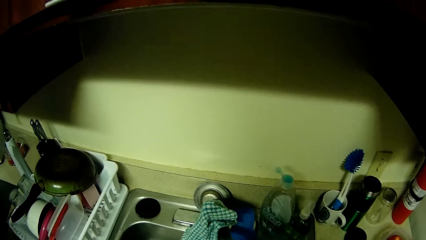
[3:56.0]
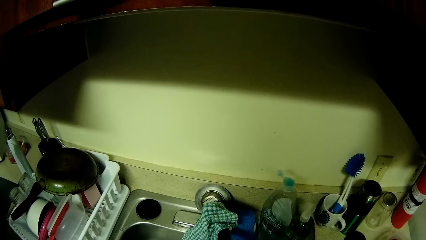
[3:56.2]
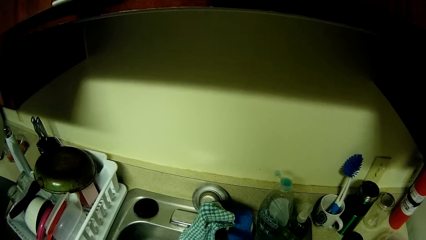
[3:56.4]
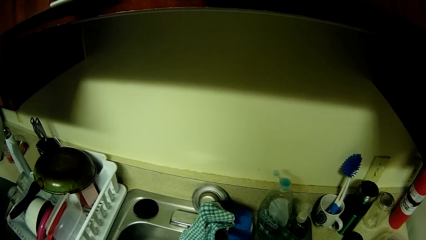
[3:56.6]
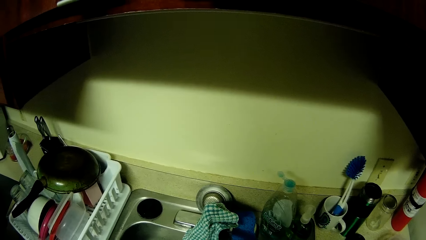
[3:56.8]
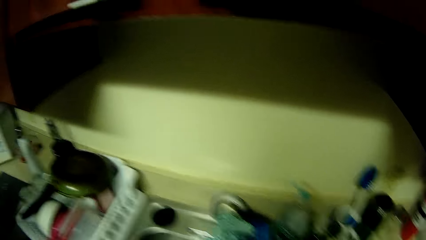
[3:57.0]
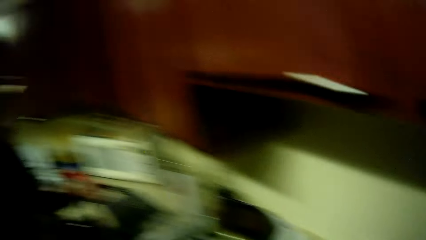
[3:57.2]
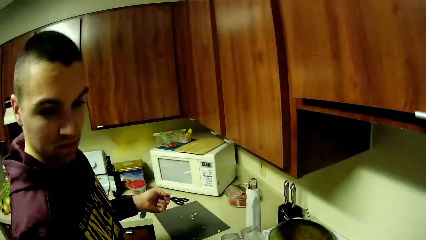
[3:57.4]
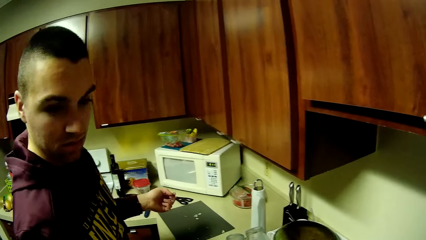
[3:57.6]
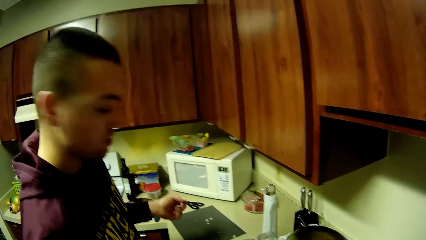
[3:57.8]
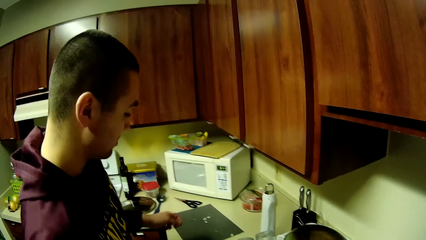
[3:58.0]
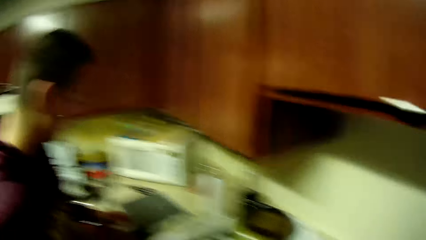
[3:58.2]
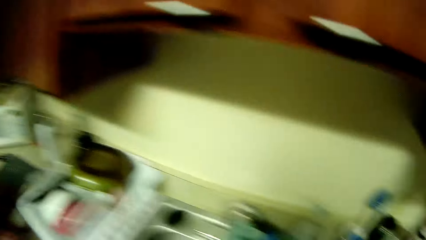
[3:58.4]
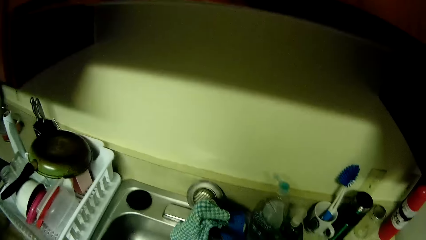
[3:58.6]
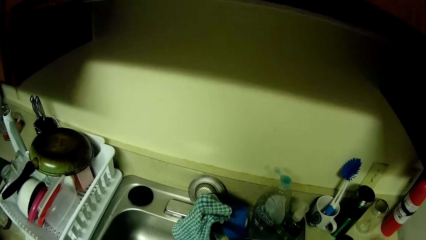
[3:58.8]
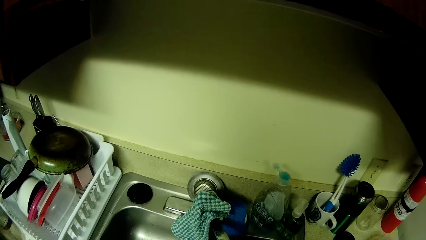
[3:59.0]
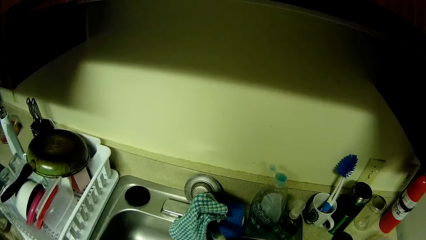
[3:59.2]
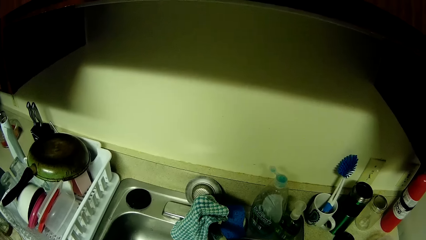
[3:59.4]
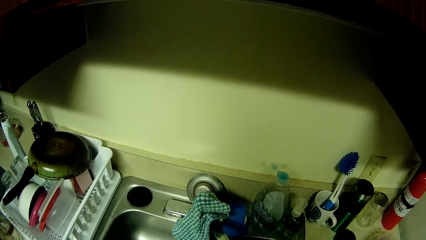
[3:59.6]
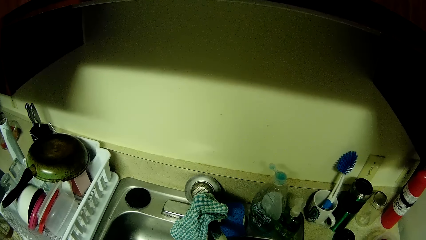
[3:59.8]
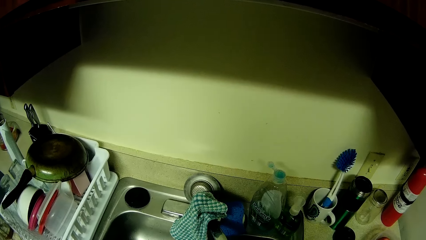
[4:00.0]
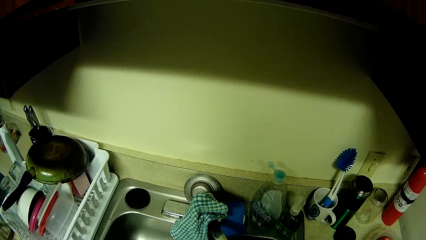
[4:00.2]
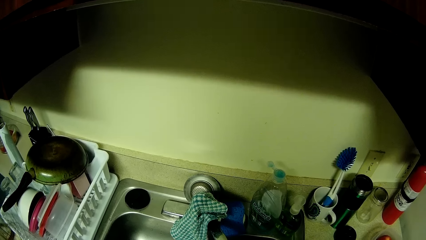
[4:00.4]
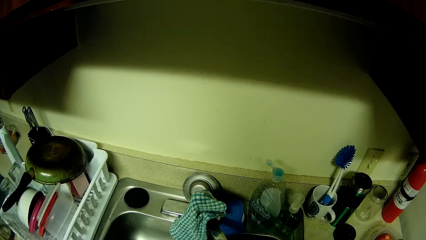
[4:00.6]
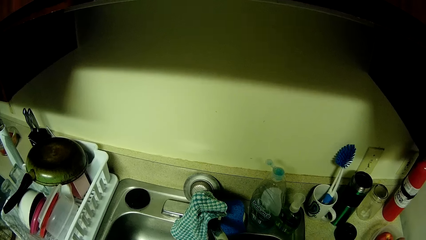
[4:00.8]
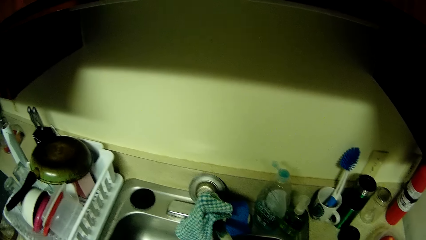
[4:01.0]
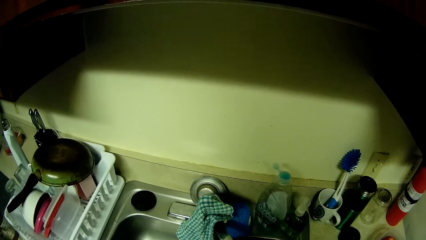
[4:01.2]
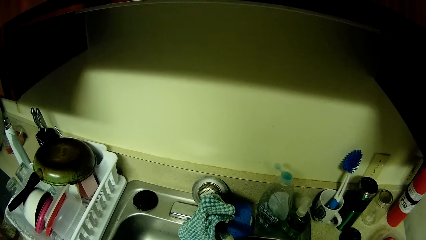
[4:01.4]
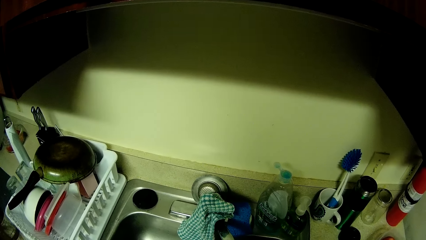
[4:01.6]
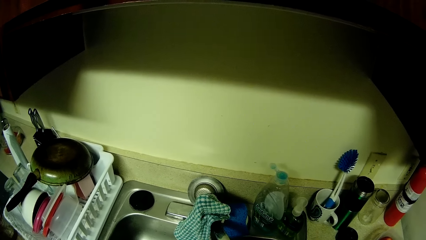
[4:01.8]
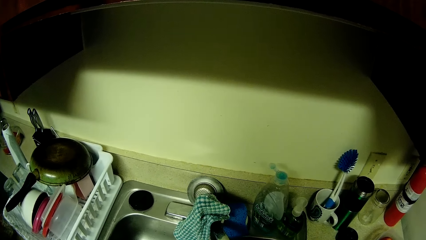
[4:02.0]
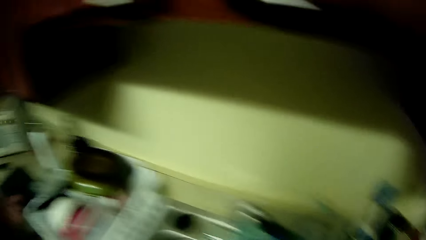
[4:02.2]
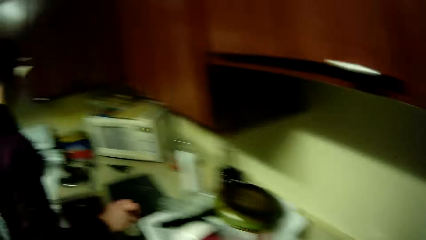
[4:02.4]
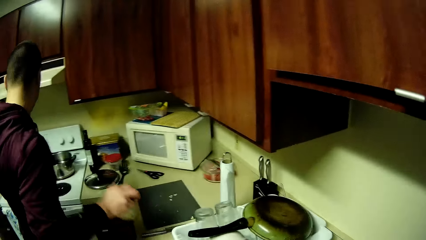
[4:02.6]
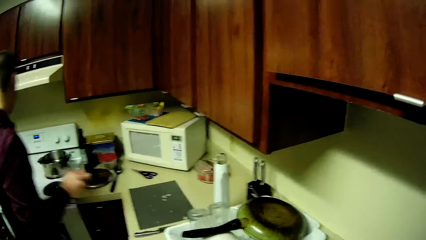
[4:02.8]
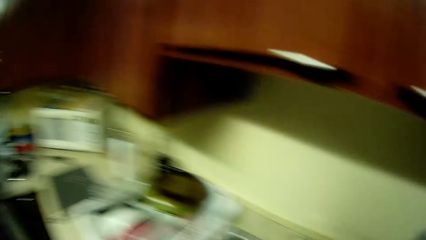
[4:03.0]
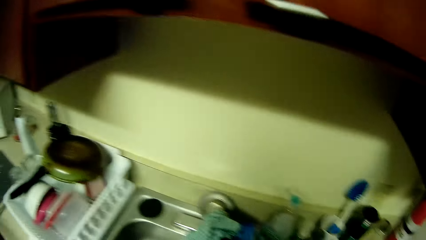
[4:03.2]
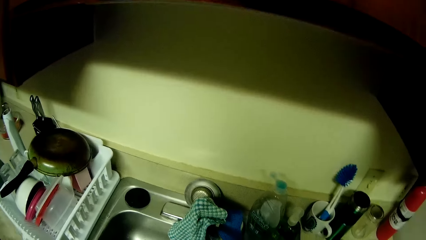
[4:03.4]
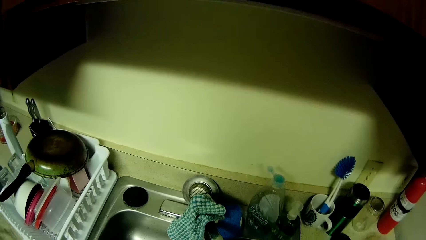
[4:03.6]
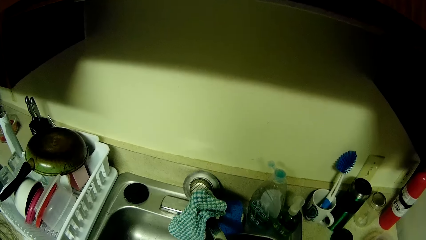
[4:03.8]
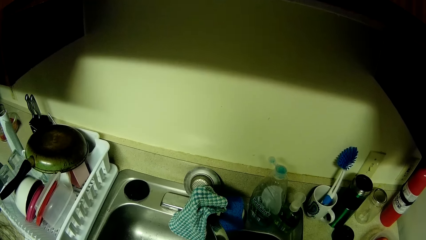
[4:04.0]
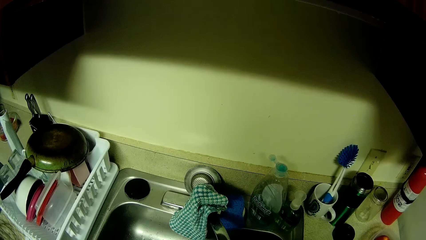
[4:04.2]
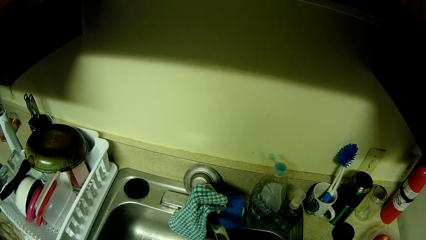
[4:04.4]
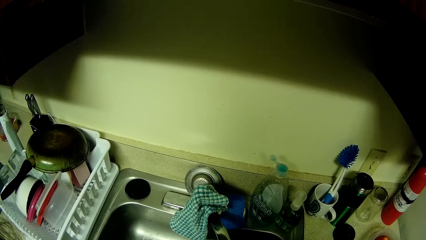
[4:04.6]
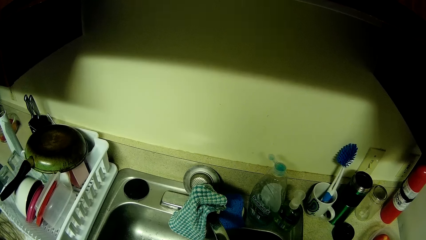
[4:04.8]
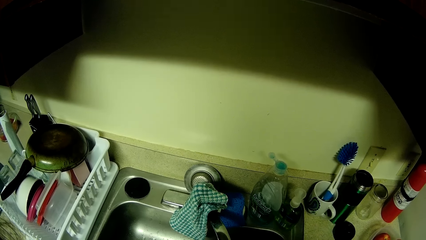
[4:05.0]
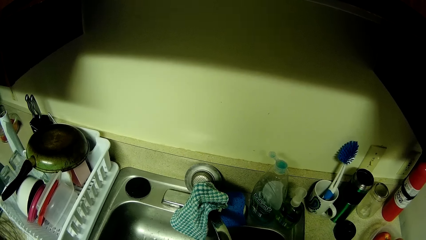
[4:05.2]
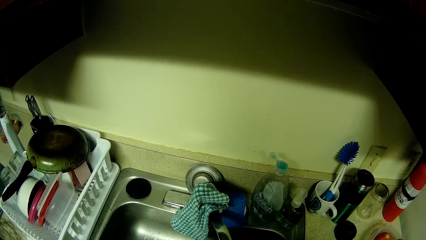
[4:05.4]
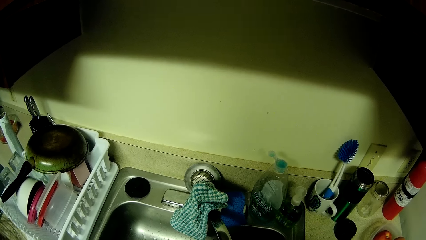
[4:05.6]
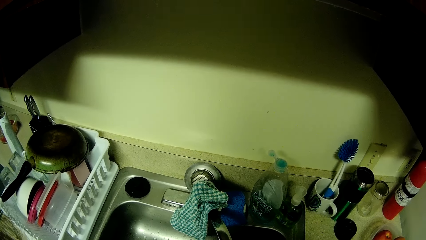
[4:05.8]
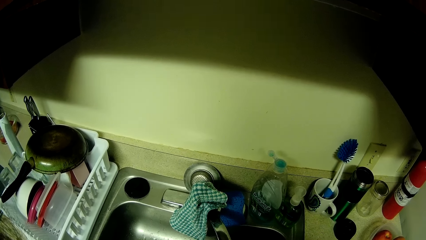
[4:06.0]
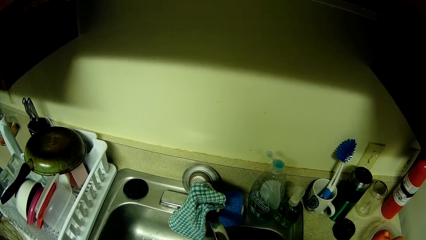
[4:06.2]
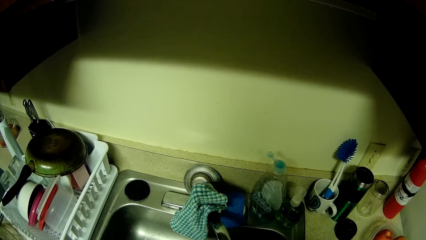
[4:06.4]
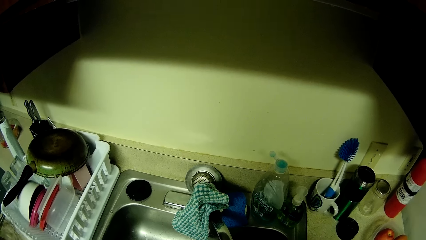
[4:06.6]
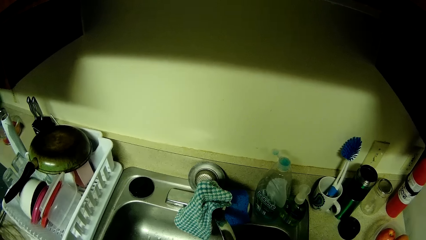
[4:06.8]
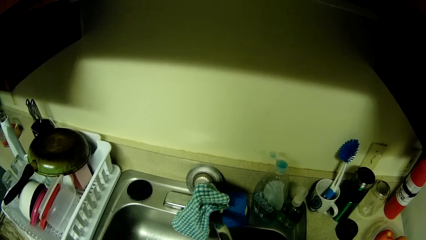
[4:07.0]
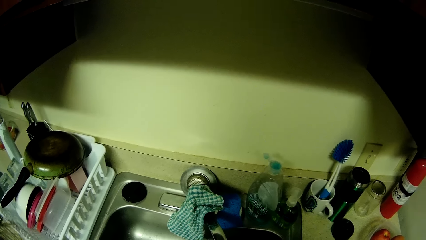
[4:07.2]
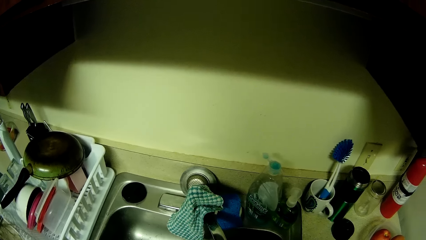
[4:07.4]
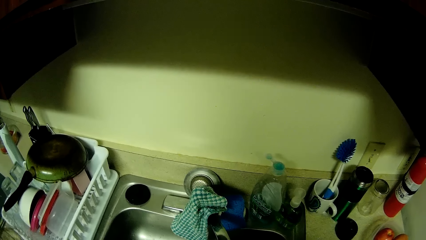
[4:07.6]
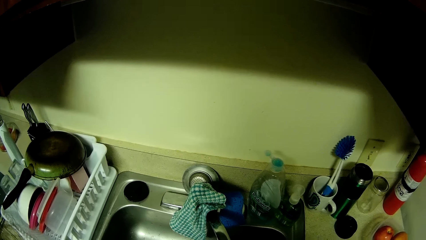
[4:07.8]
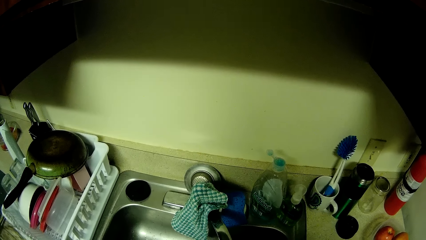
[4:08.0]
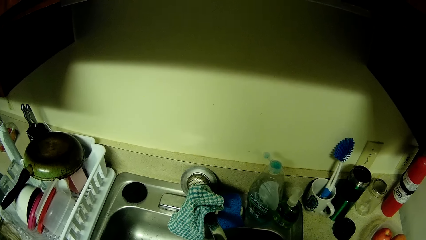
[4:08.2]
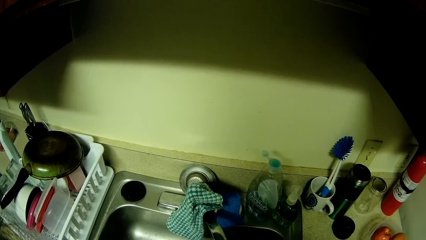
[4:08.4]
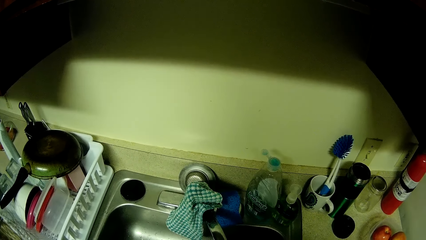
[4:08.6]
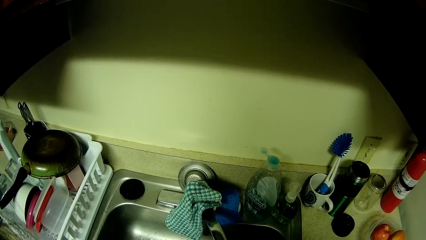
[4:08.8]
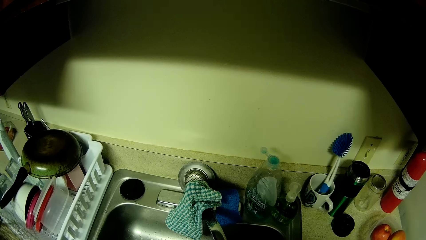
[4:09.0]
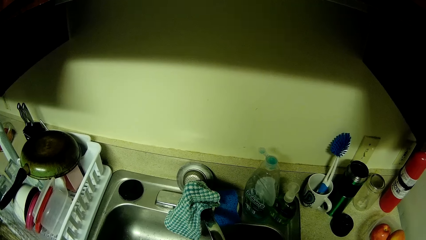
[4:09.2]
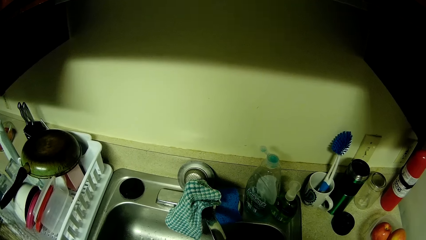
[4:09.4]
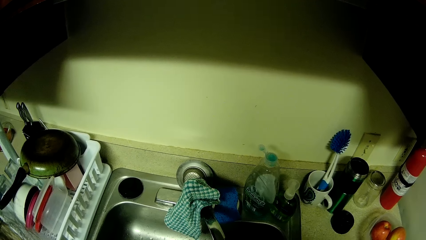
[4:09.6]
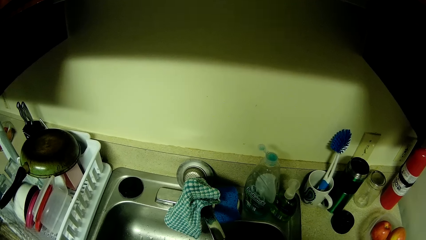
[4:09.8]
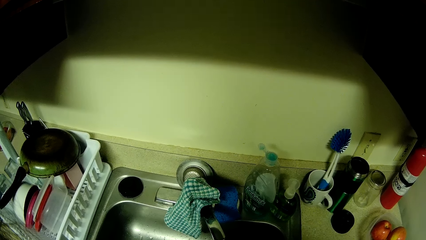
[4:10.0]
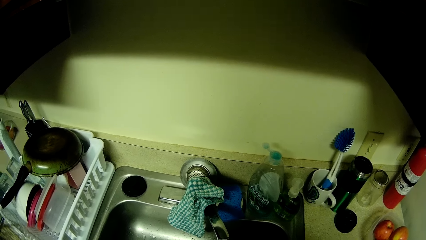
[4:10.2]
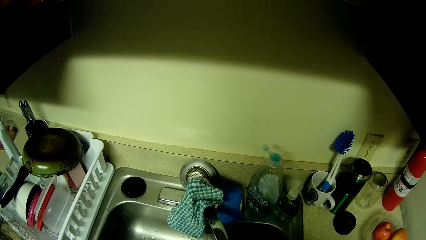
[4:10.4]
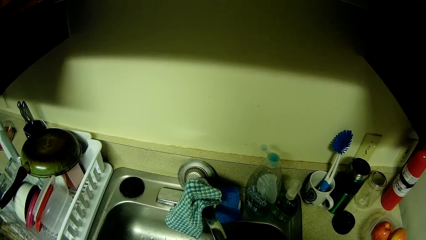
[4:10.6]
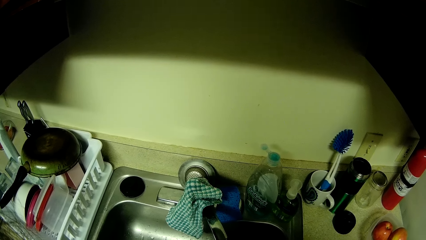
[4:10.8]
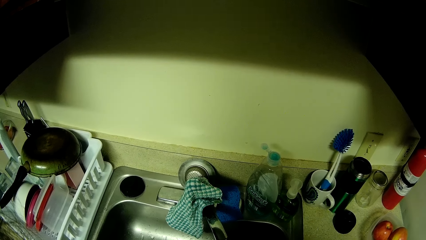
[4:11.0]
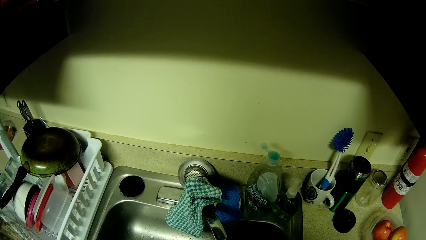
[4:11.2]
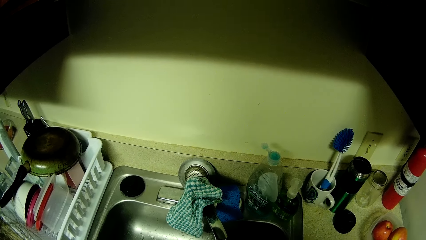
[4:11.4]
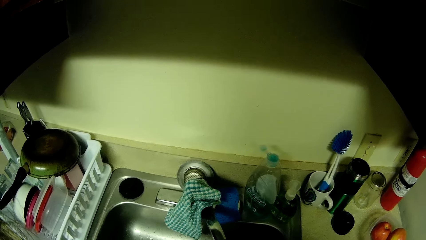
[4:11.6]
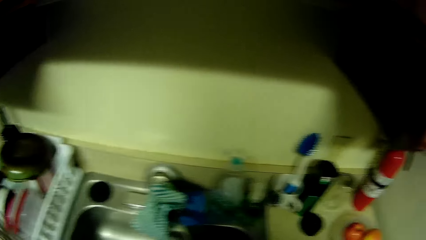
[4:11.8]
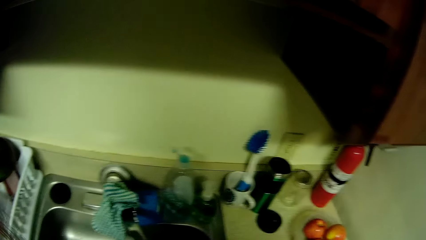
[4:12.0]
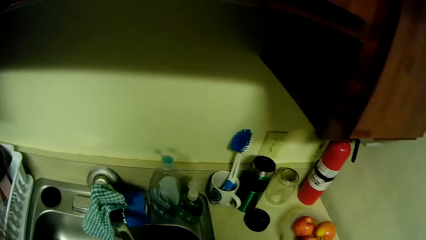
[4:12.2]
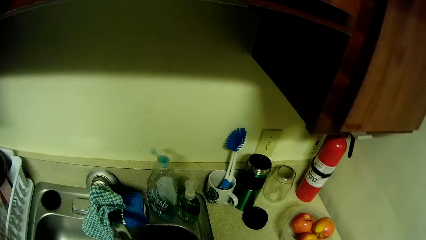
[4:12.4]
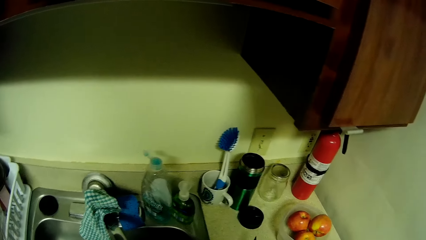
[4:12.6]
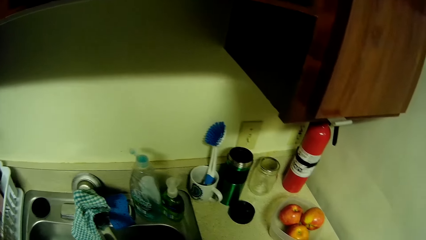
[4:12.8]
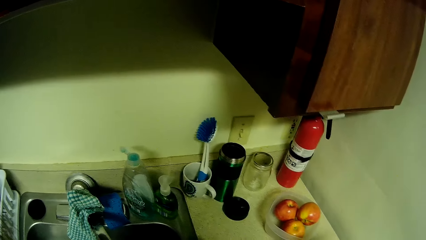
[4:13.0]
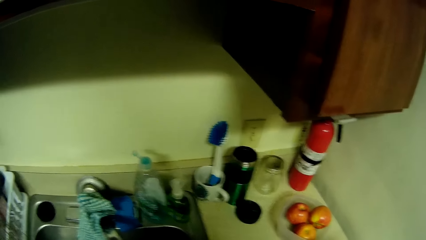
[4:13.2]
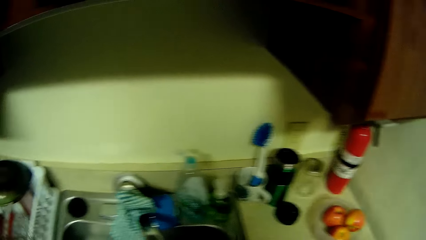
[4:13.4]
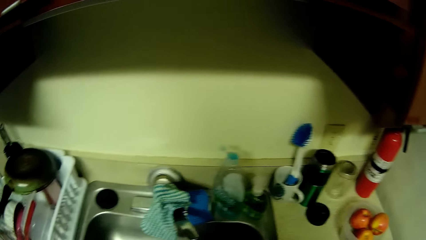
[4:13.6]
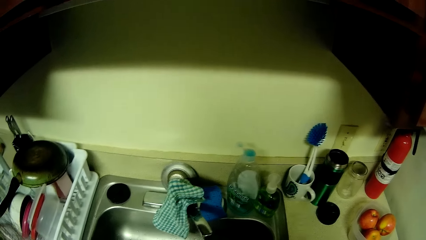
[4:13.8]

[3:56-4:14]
The camera wearer interacts with the man. The man picks up a jar from the kitchen table with his right hand. The camera wearer drops a fruit on the kitchen table with her right hand.
